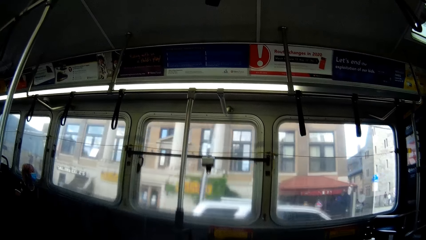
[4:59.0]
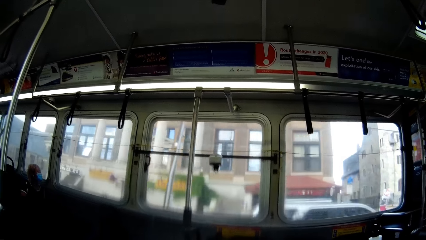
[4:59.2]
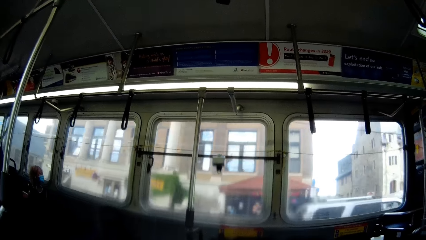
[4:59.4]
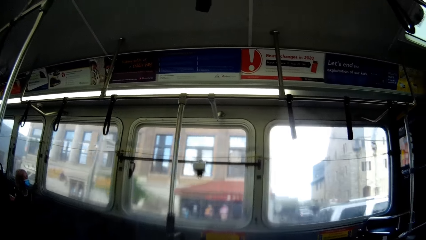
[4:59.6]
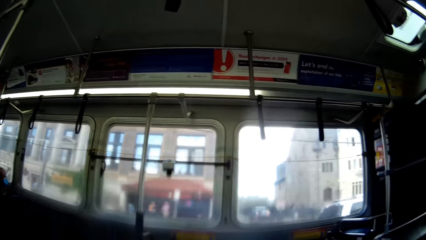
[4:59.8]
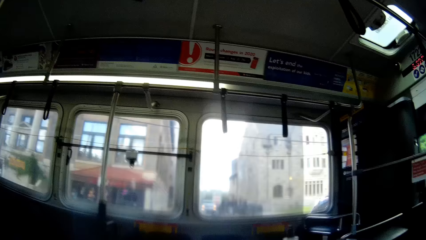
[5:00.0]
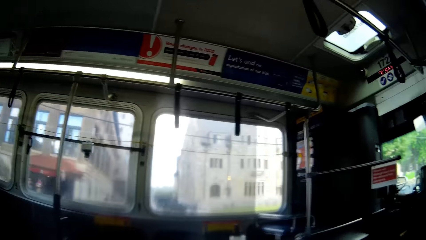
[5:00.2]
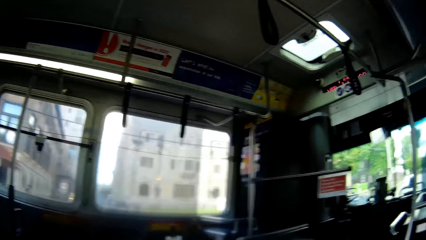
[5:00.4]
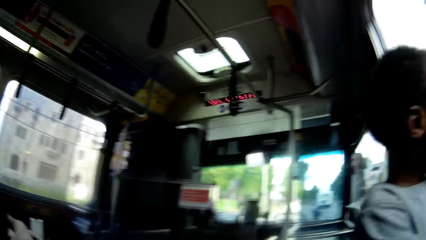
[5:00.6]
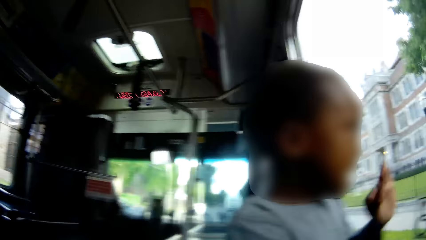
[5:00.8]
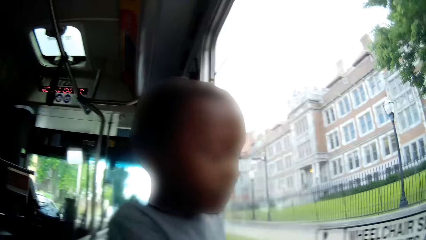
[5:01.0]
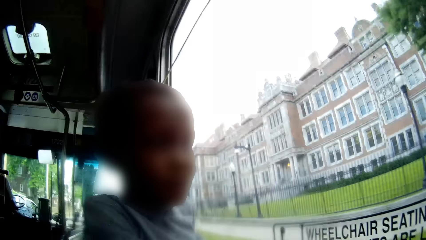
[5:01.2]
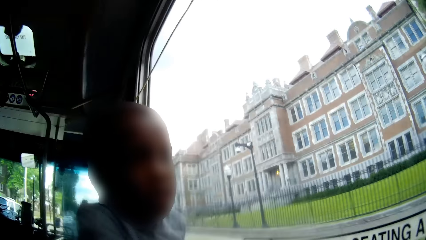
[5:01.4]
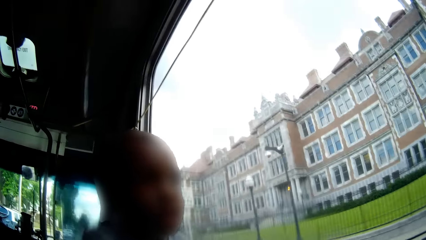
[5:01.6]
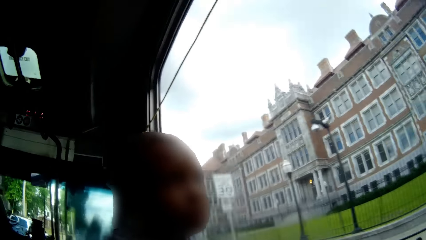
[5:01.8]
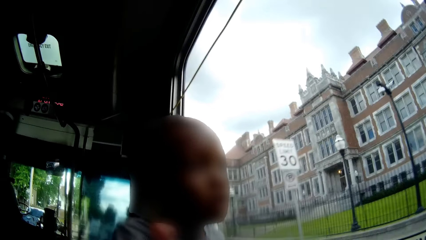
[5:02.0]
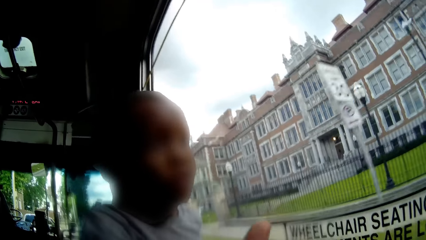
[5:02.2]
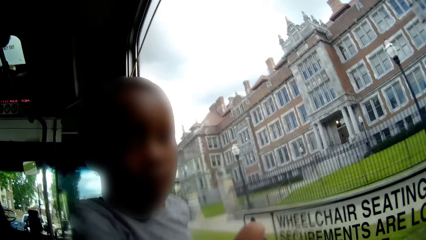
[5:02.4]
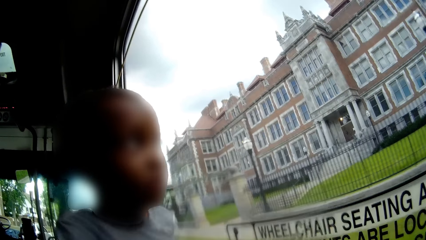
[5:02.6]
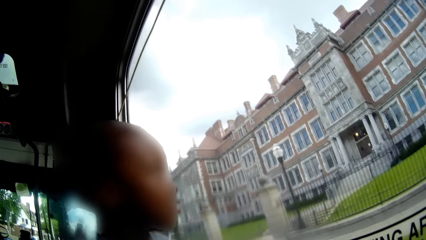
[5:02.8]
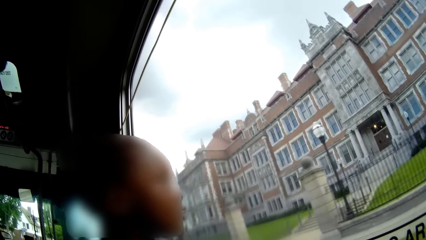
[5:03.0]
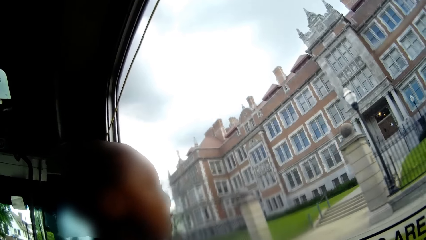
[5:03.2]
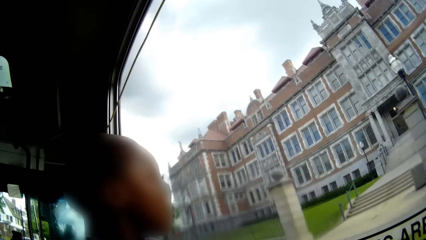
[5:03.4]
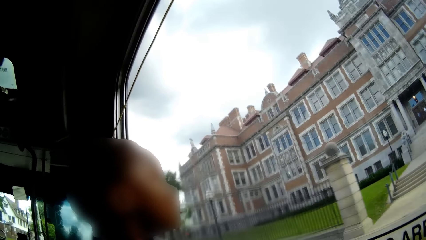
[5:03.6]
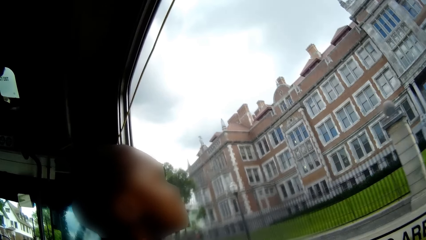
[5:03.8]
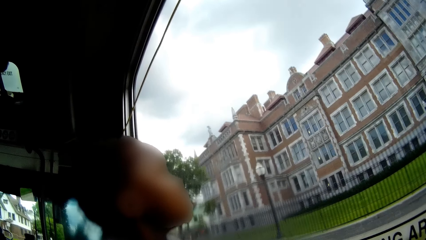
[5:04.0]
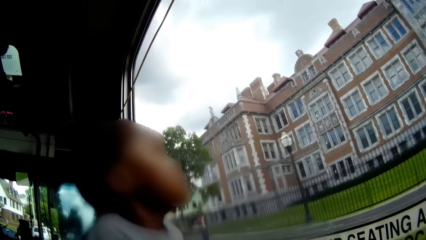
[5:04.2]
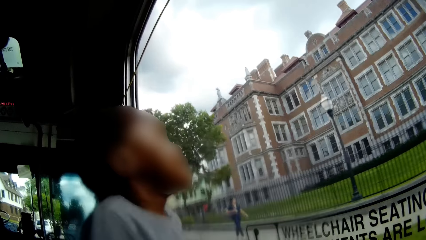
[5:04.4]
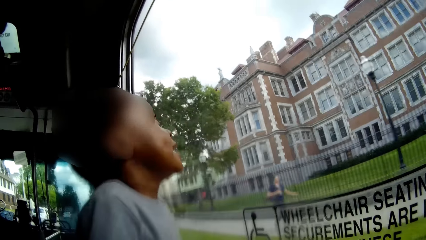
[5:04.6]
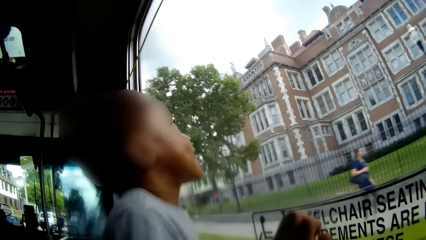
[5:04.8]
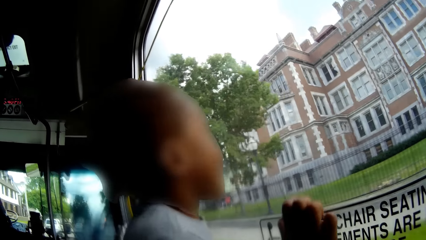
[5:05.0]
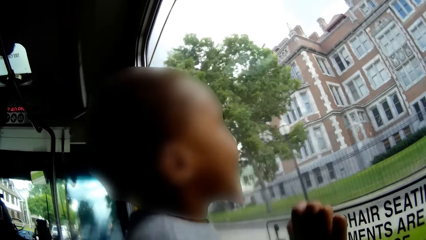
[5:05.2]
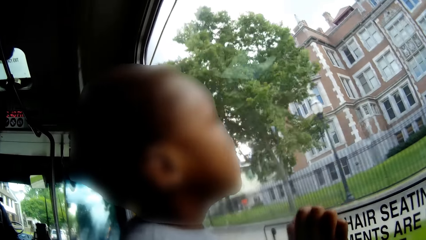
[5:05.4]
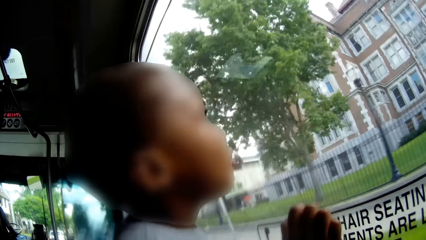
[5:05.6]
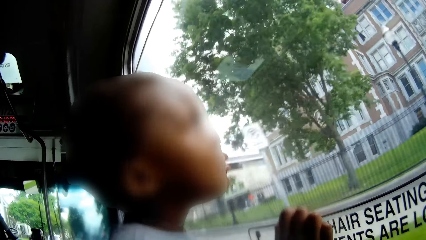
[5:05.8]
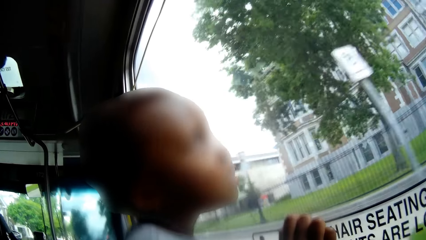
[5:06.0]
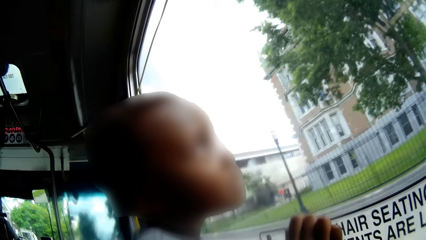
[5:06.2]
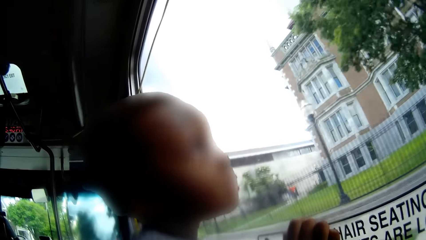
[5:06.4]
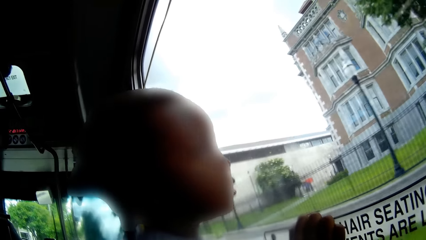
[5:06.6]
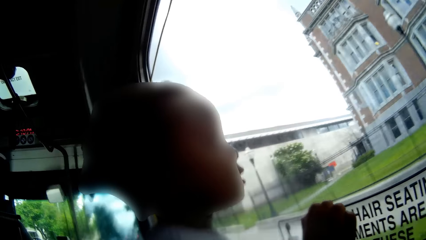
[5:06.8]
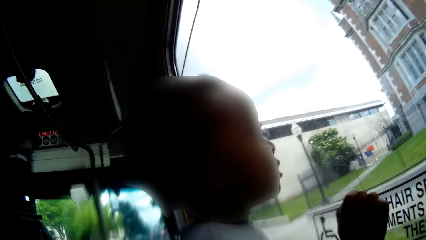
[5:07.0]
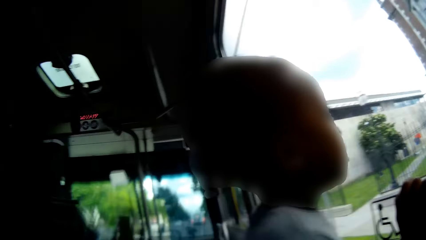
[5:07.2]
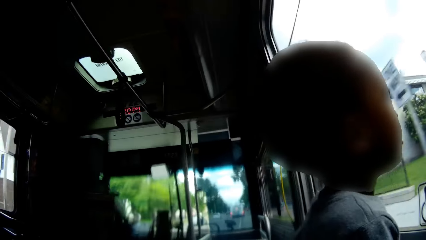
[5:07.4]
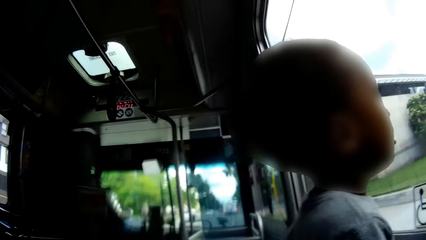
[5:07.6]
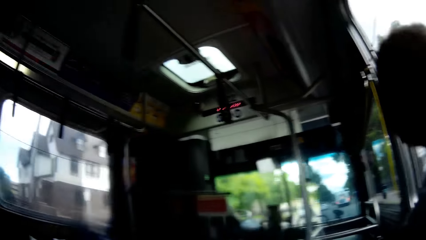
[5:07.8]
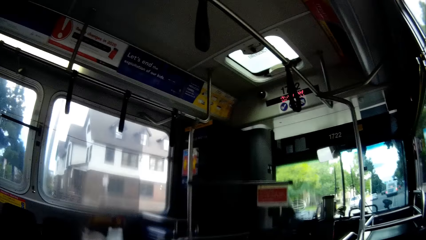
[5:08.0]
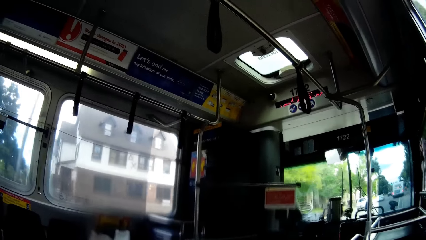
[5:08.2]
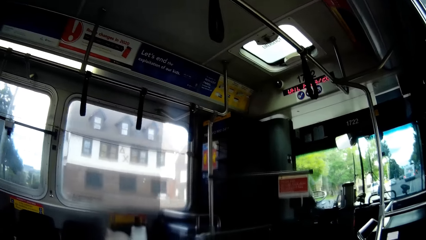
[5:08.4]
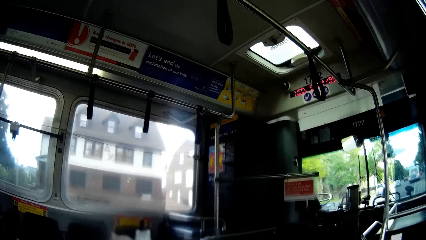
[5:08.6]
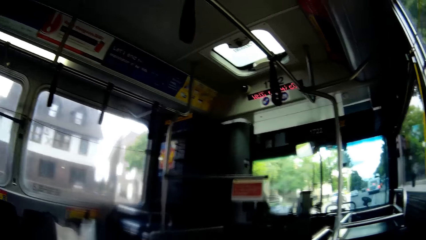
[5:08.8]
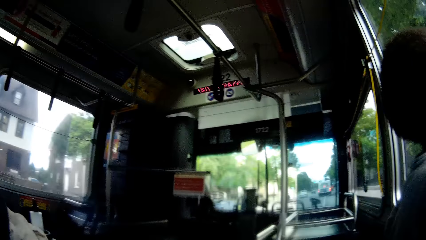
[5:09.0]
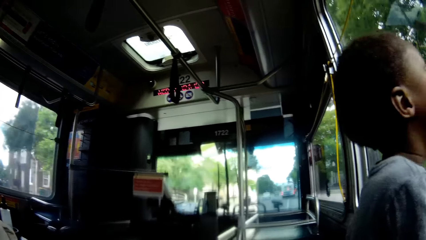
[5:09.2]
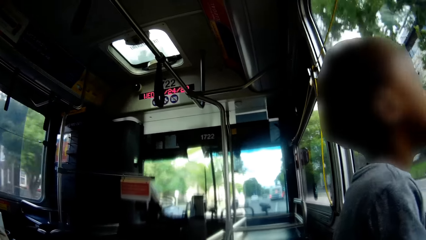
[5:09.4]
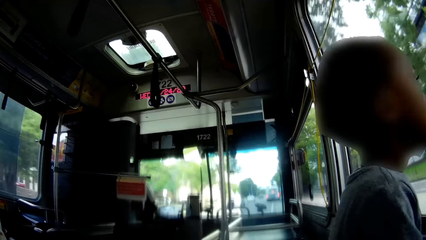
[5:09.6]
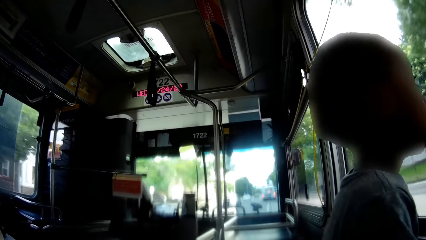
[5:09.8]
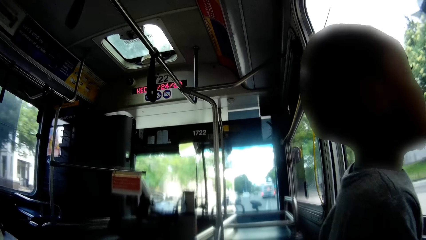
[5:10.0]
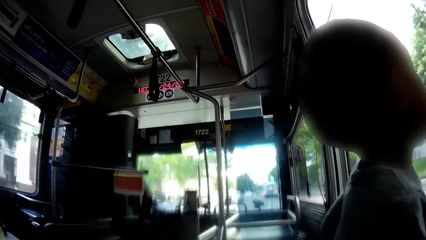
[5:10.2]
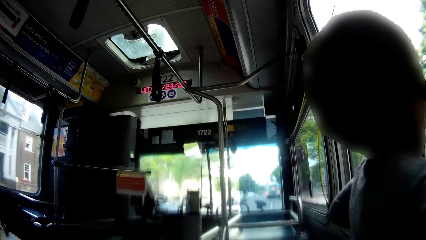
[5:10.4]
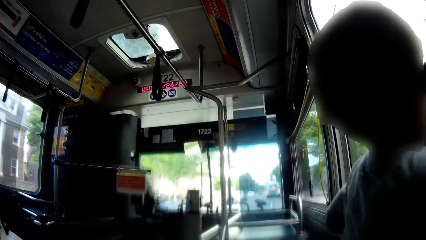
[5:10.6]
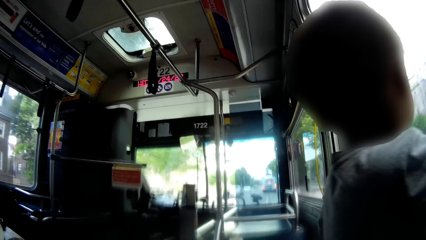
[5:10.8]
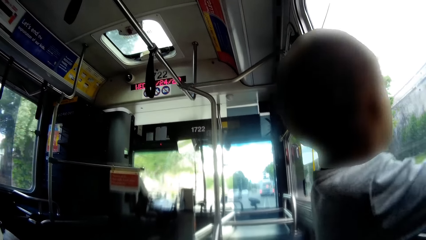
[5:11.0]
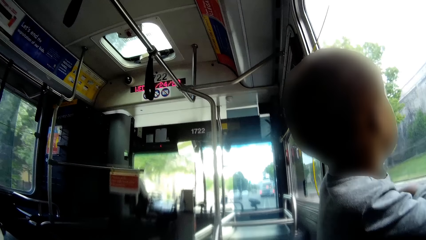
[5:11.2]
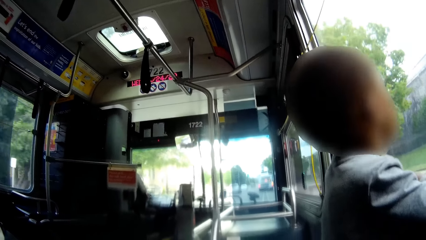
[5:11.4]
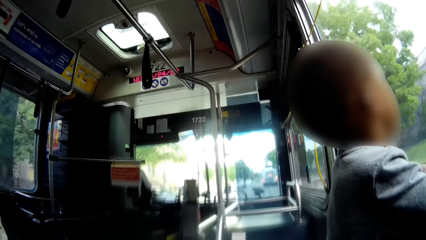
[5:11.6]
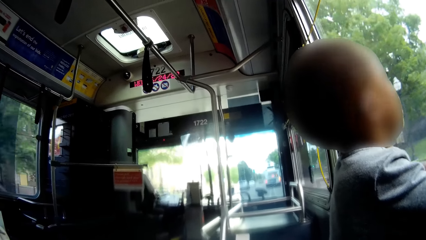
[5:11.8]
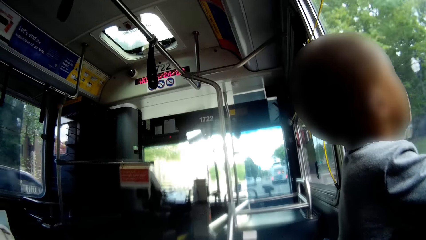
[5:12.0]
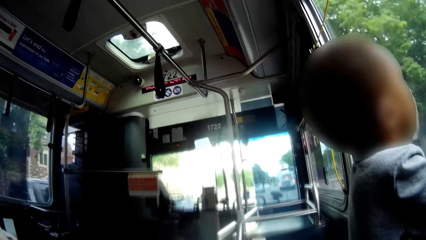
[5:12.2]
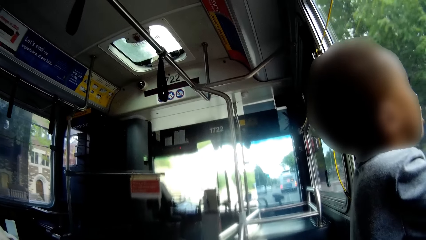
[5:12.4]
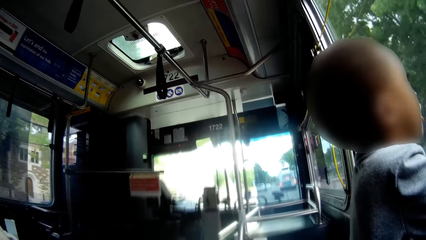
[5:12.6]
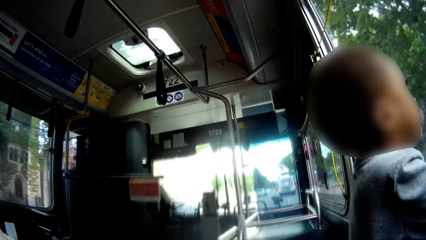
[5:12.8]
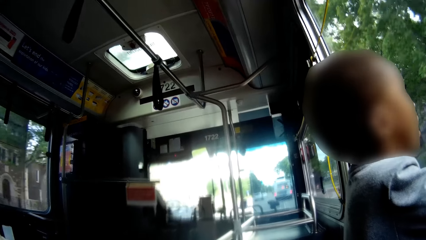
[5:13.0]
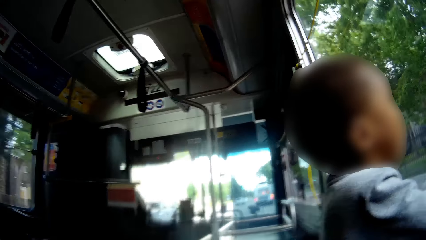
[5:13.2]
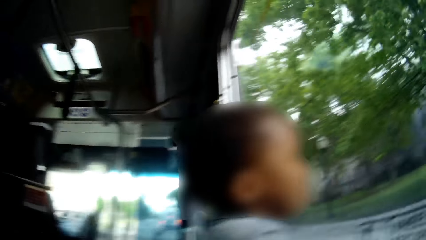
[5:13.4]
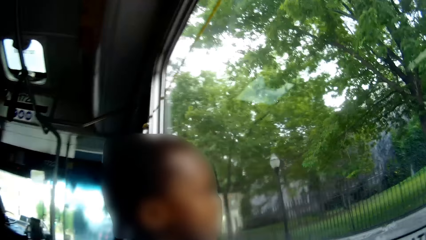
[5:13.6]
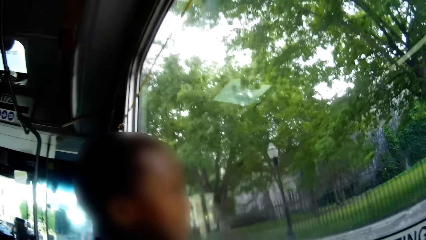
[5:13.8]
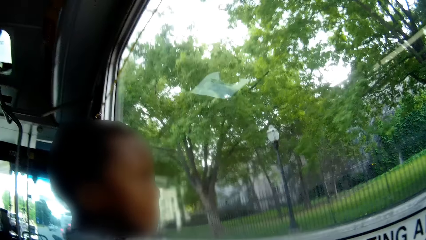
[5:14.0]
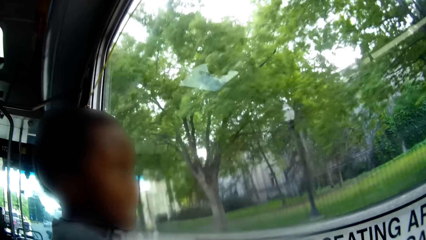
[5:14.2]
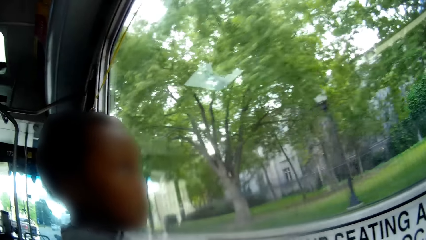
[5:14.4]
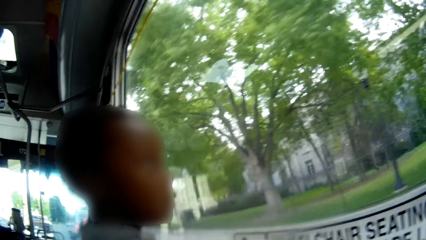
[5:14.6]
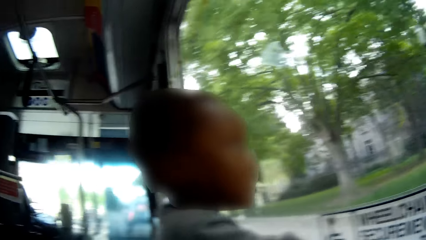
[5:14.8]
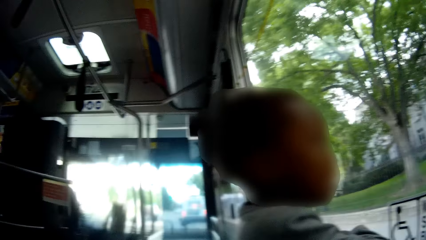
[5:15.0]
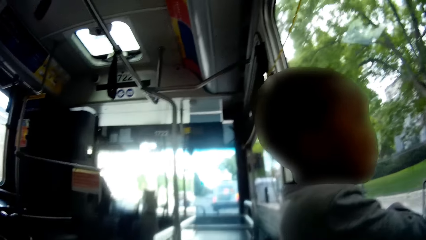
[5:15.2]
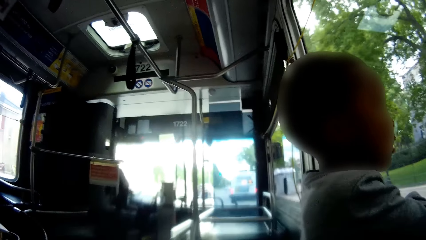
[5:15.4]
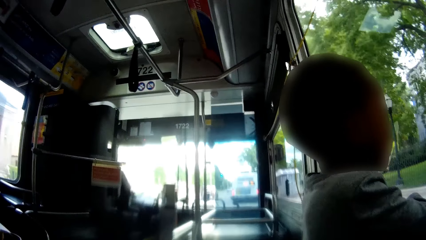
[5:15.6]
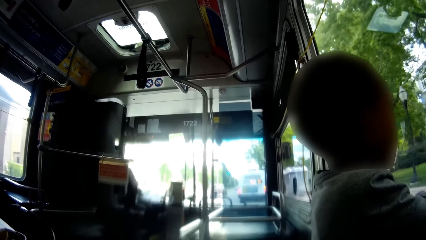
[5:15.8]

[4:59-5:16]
A woman sits on a chair in the bus. The boy touches a window in the bus with his left hand. The boy touches the window in the bus with his right hand.
